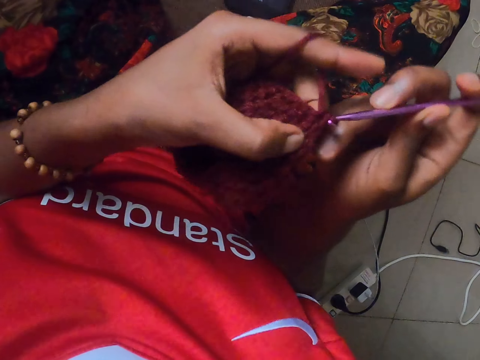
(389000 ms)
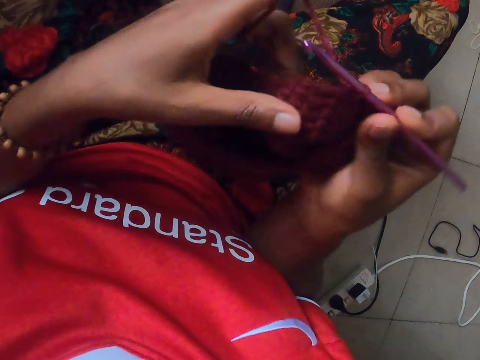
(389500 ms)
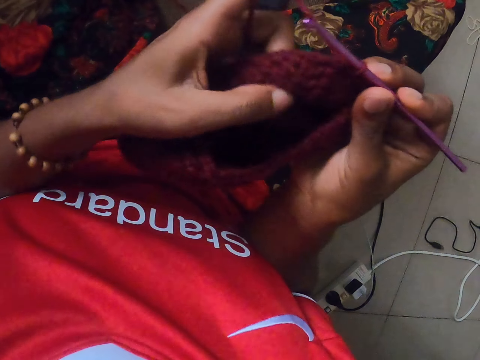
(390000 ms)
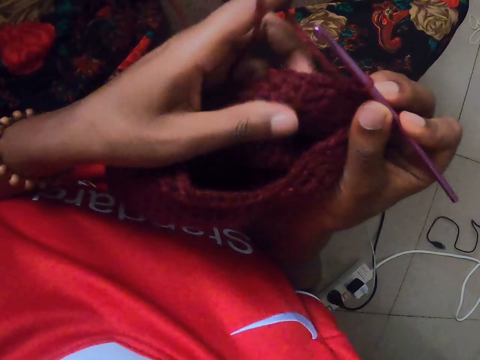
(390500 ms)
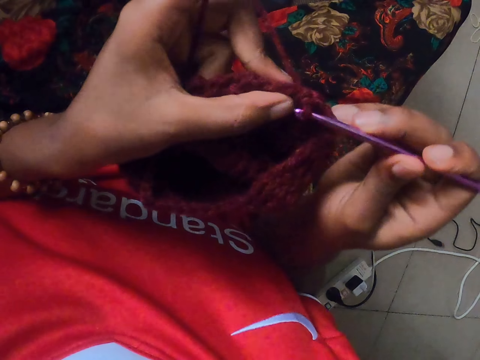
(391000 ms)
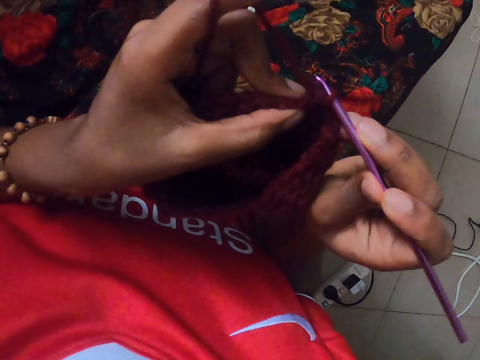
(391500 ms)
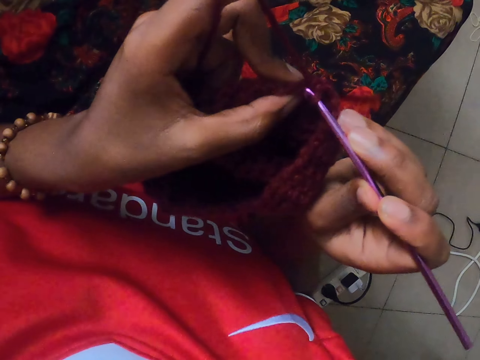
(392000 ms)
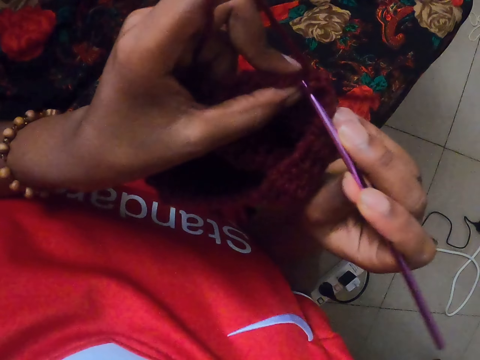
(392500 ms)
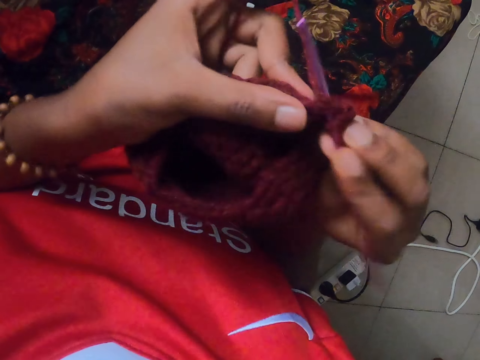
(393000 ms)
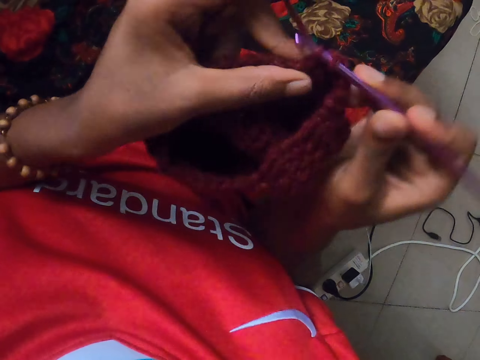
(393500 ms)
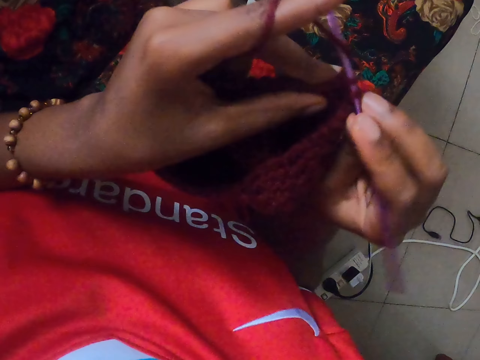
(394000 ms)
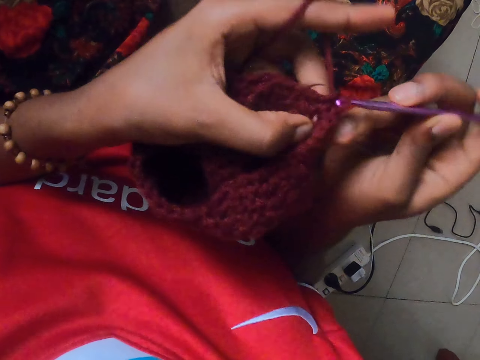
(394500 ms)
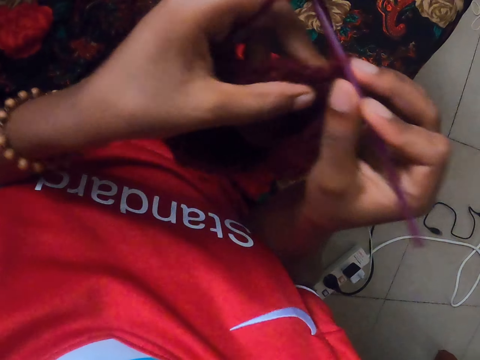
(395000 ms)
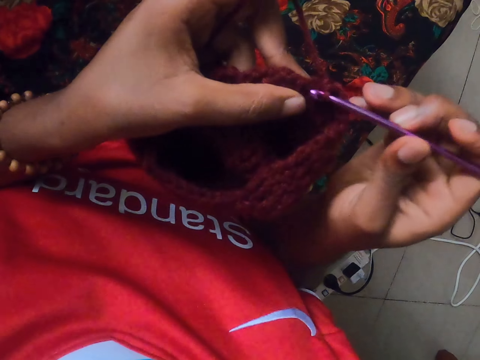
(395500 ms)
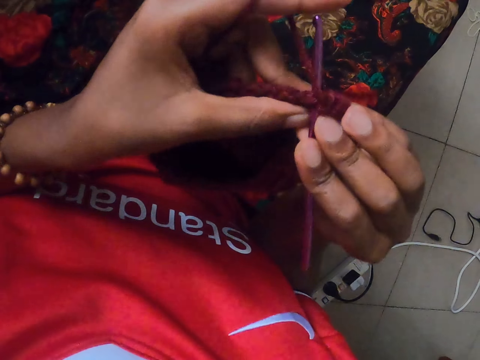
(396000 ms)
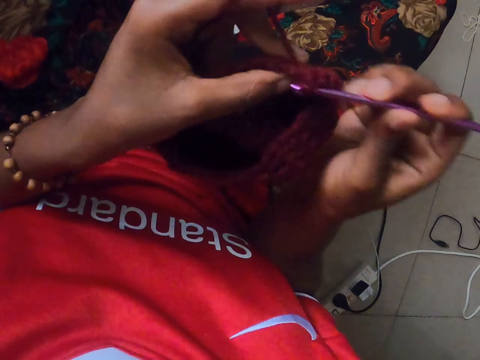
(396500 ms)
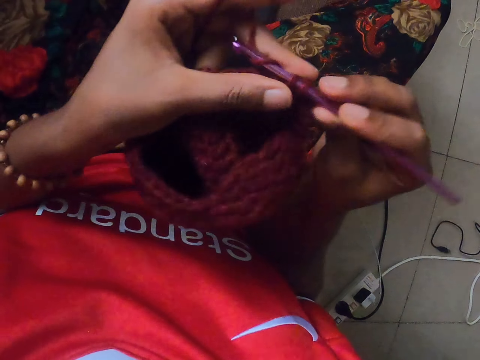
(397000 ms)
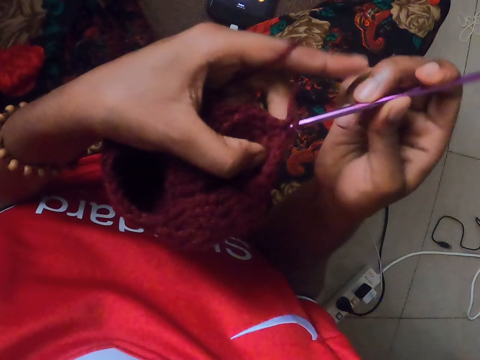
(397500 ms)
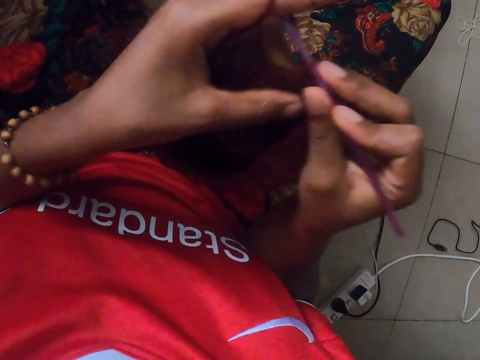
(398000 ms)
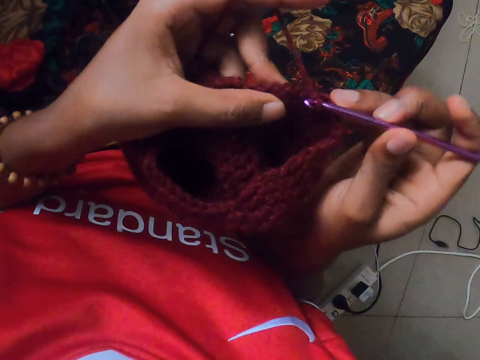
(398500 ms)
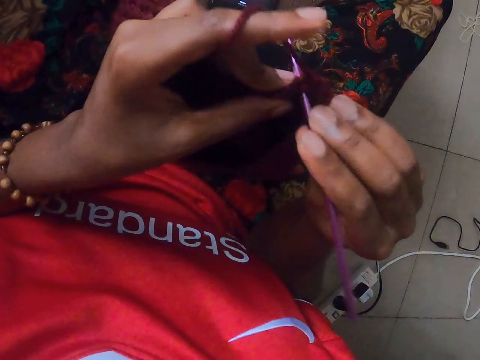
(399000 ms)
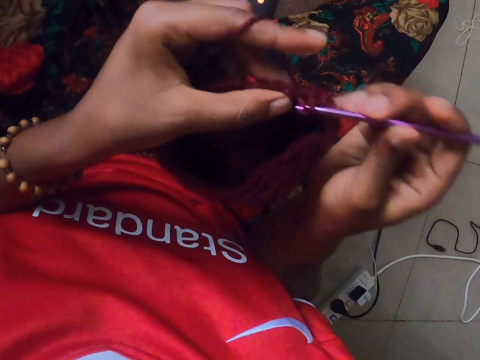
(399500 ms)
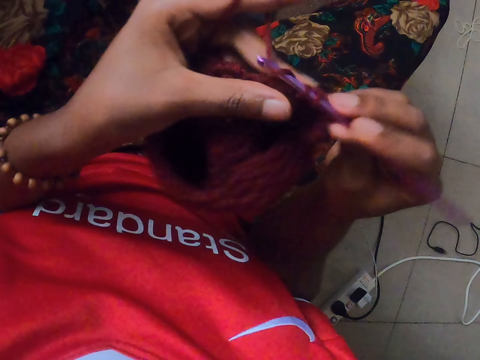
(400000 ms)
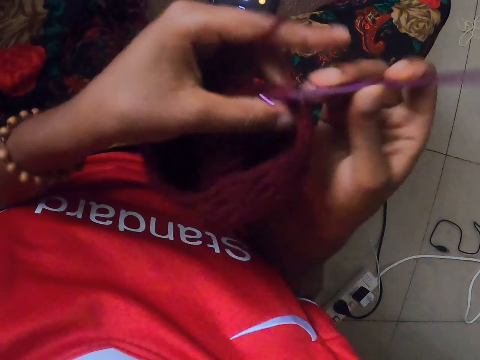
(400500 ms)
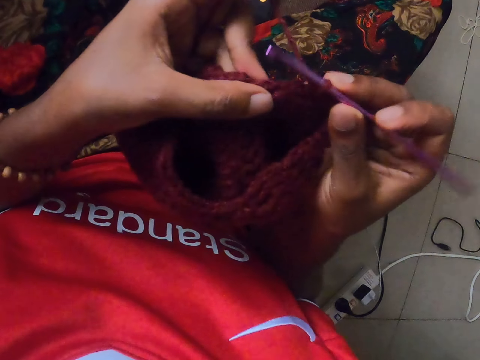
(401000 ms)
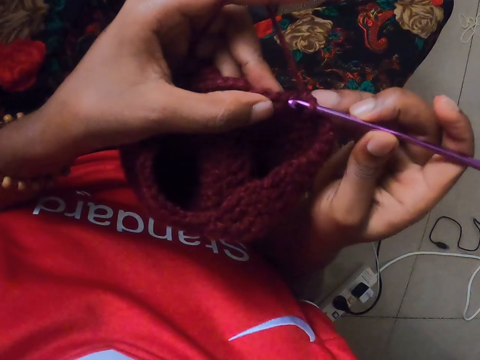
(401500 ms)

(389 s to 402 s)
The camera wearer adjusts the material. They knit the material.

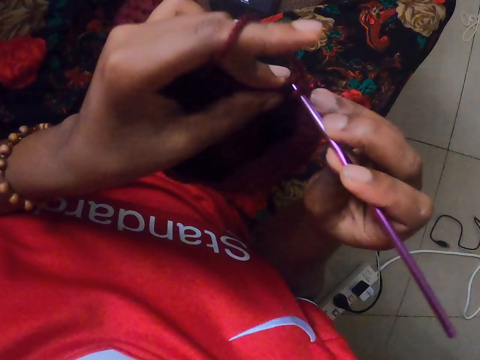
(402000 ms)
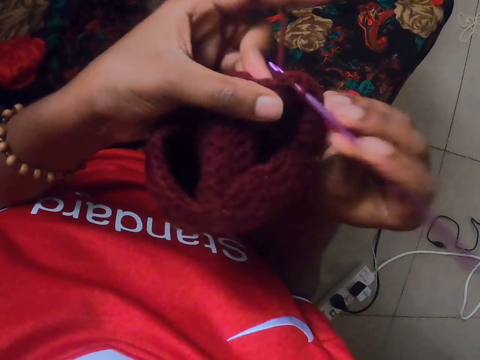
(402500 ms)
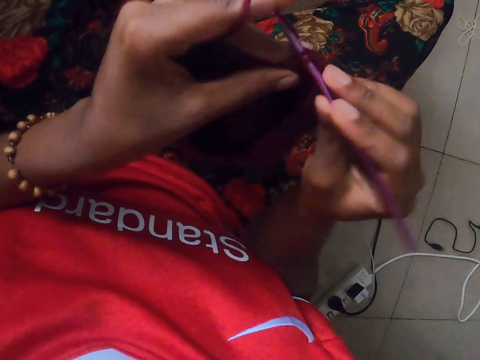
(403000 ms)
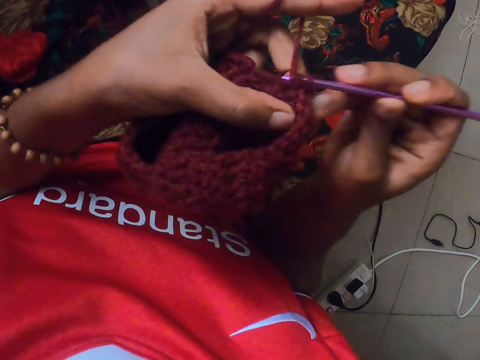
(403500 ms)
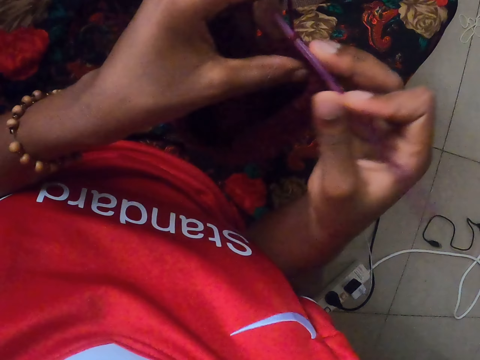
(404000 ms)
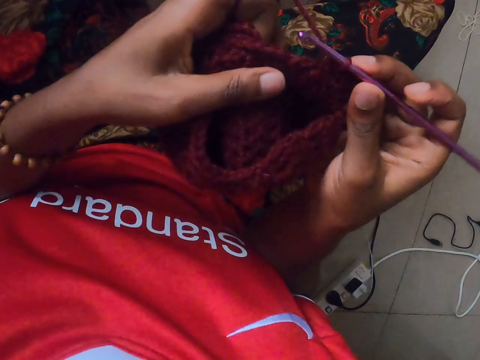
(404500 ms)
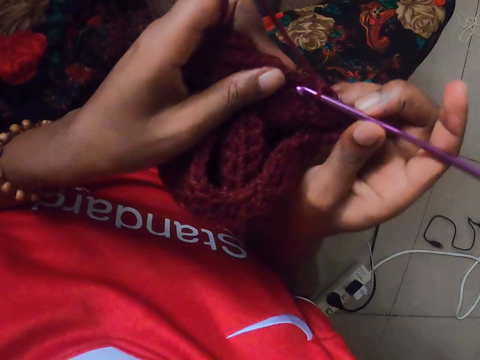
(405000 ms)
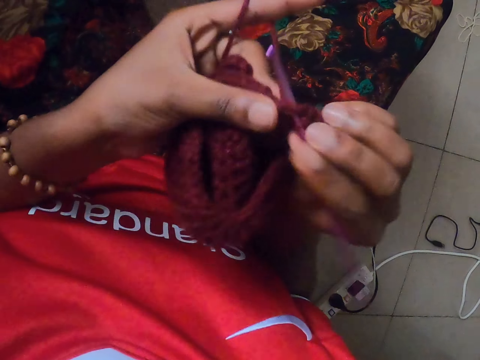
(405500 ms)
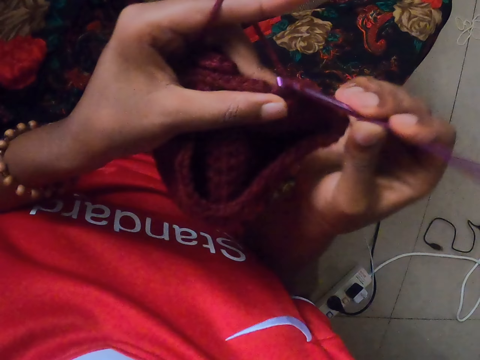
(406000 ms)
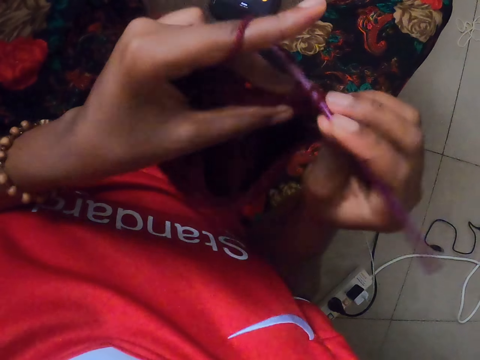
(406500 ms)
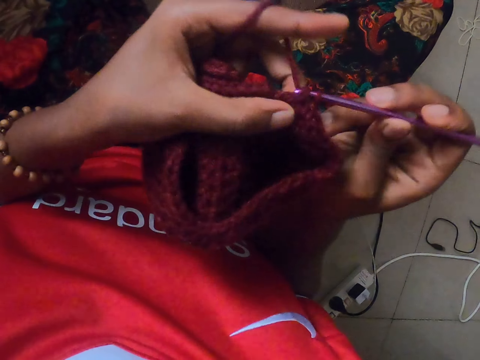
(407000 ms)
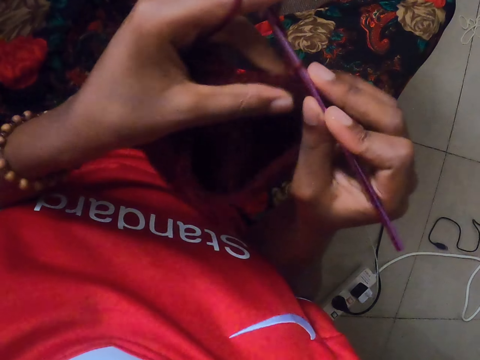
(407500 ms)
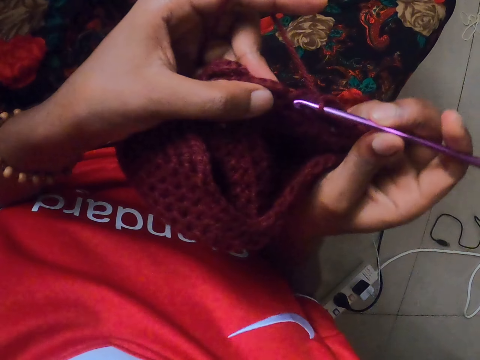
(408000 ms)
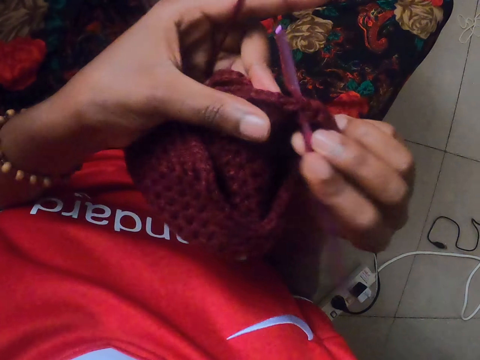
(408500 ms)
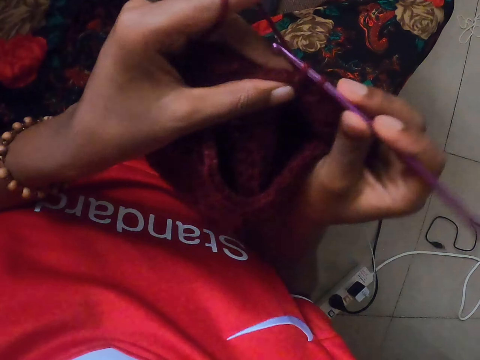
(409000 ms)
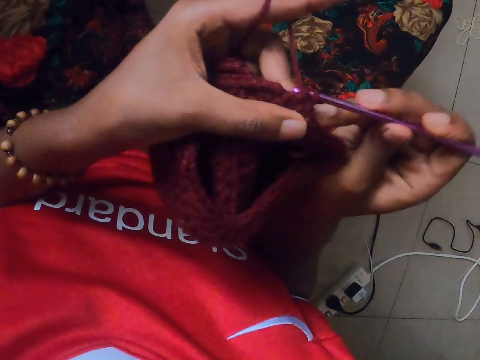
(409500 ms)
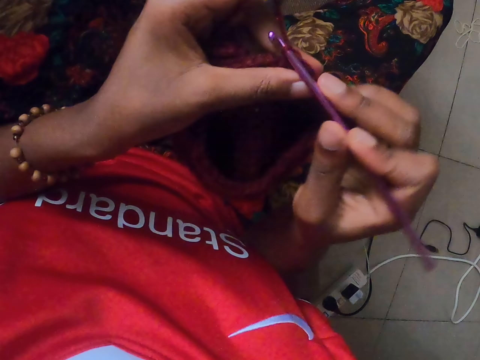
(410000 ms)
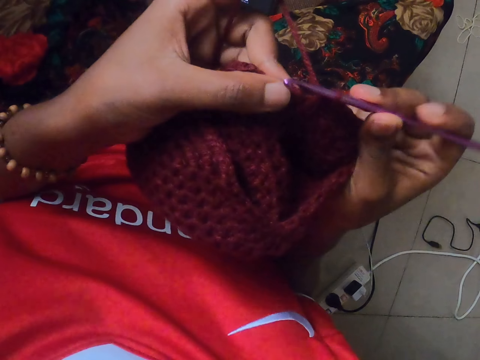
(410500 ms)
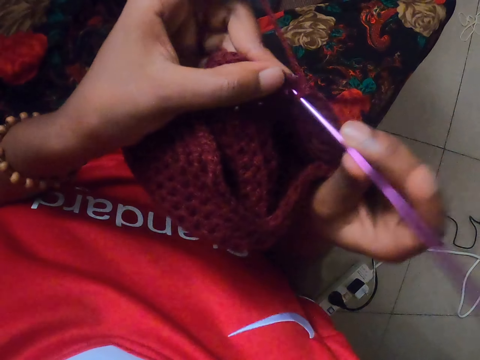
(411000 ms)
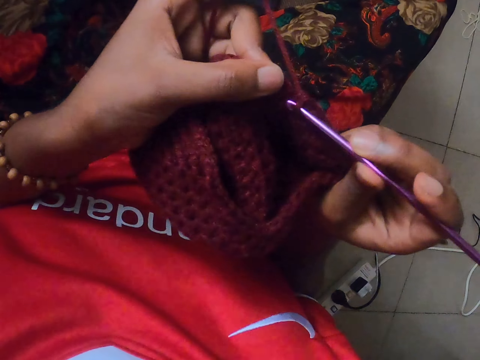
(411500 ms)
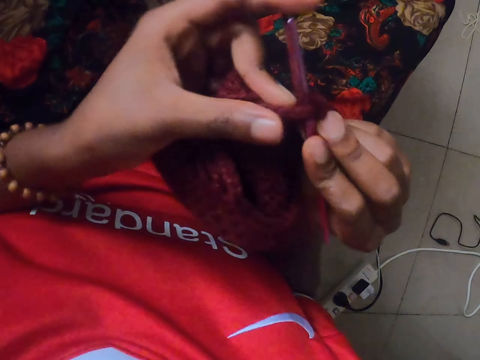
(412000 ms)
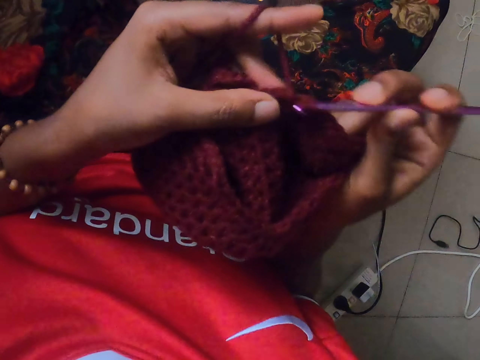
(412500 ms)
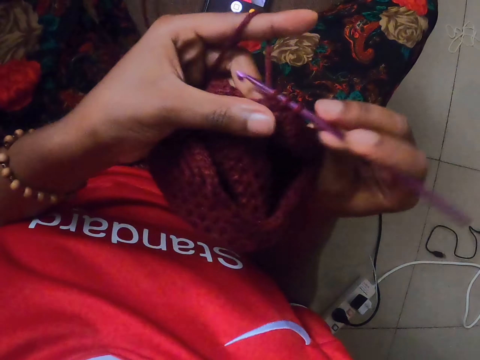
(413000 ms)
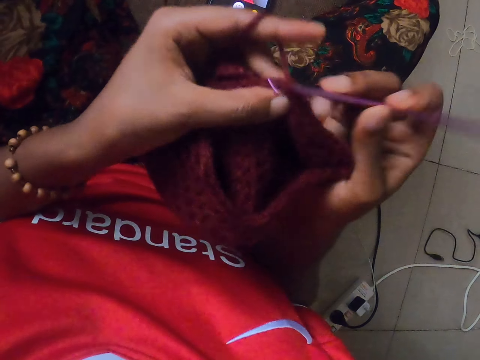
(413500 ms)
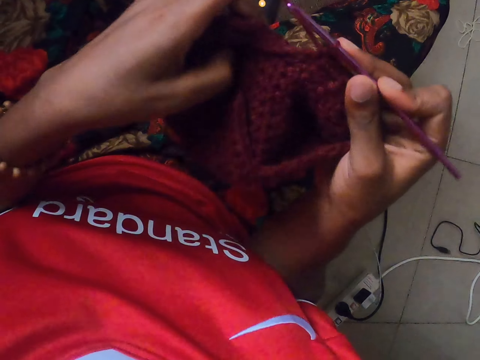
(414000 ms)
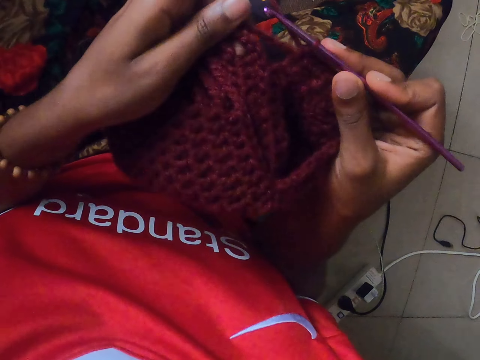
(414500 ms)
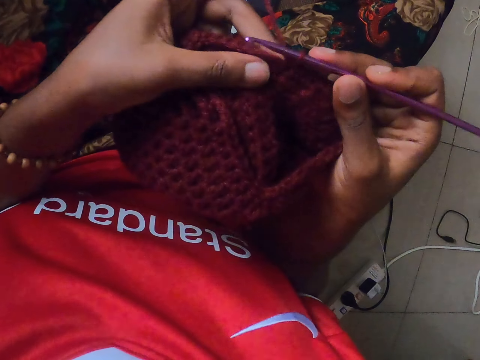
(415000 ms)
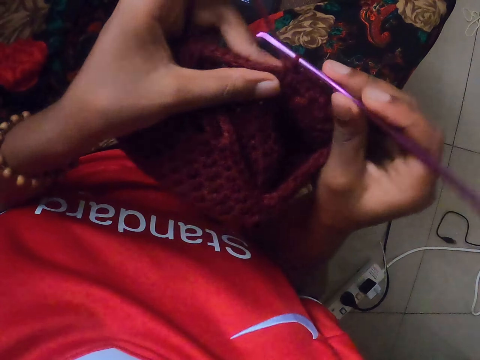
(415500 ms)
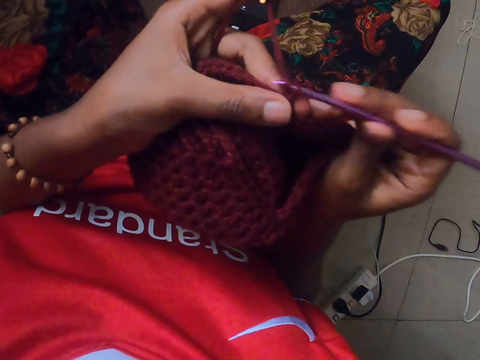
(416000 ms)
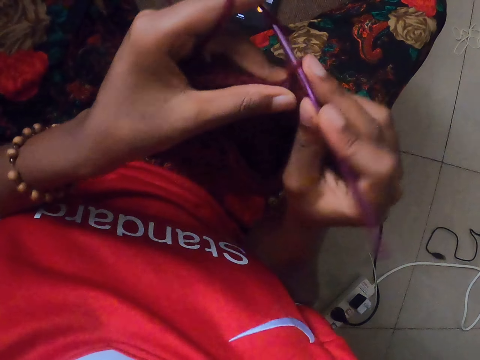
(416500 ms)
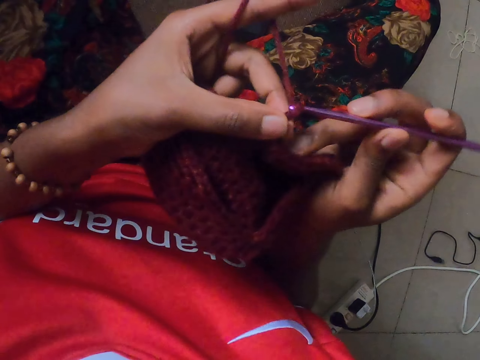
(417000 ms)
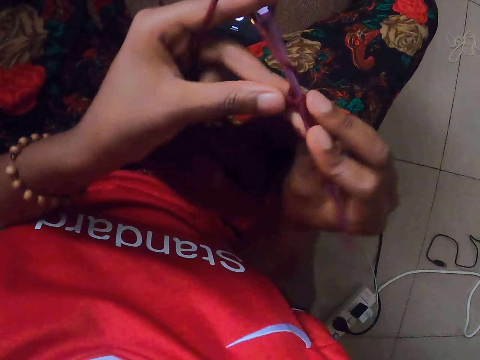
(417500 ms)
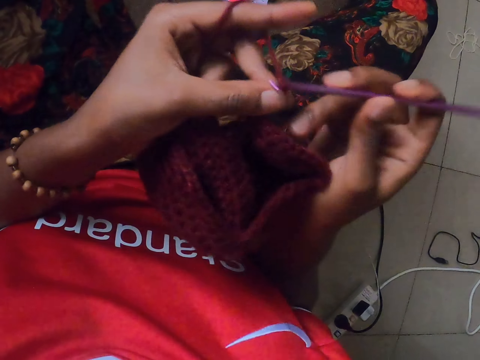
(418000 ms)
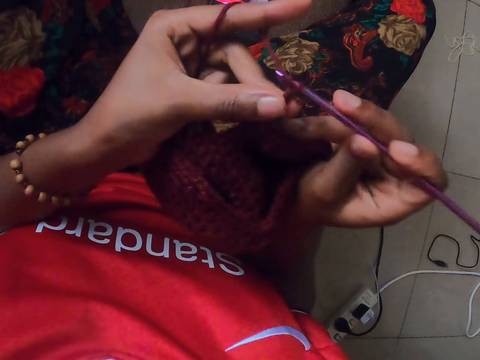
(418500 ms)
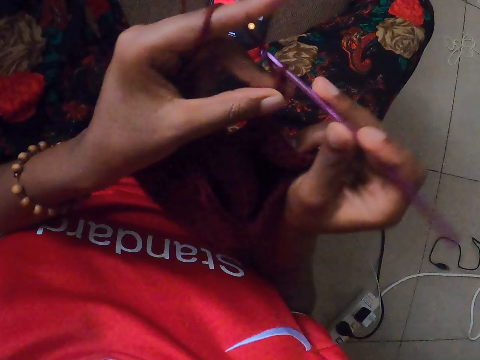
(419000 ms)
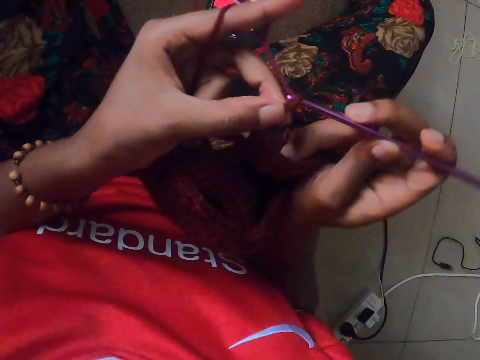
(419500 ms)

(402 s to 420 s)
The camera wearer adjusts the material. They knit the material. They adjust the material. They knit the material.
